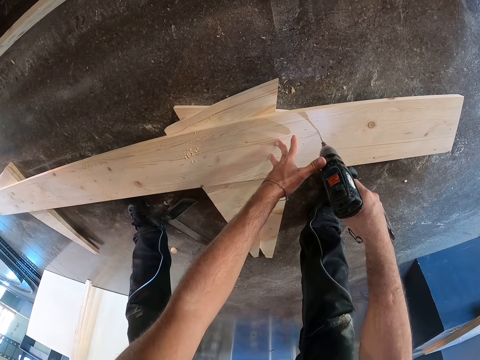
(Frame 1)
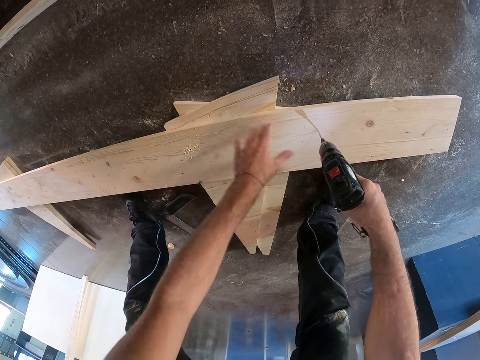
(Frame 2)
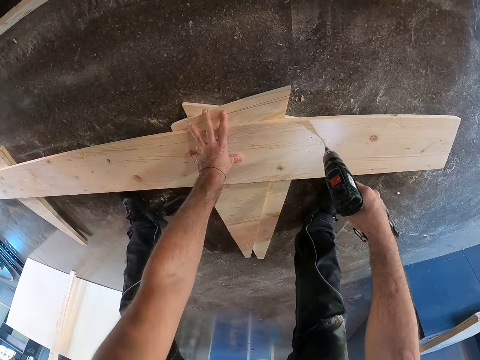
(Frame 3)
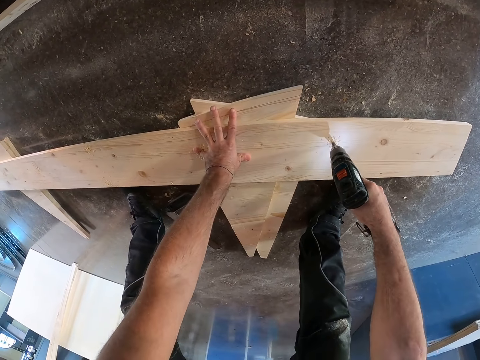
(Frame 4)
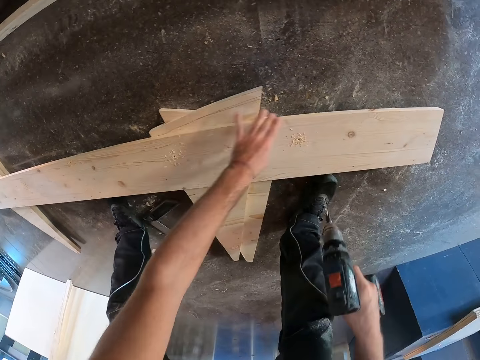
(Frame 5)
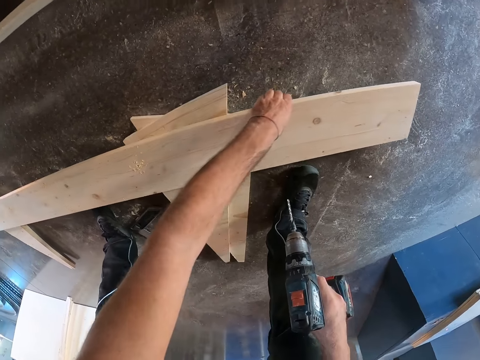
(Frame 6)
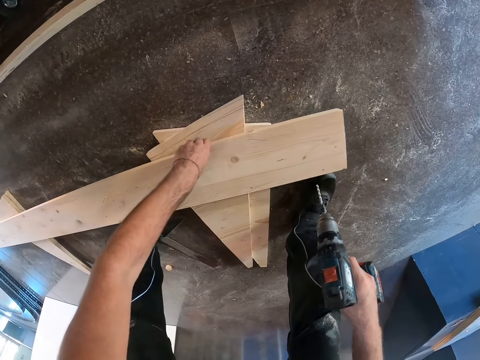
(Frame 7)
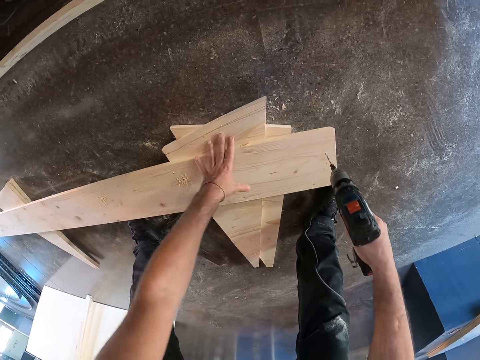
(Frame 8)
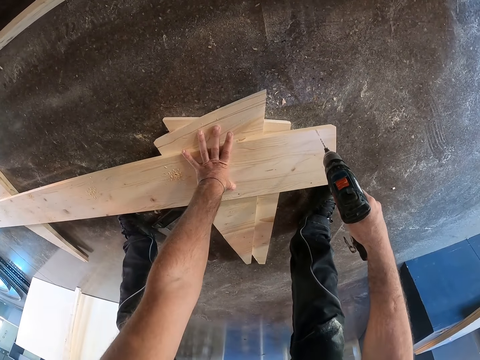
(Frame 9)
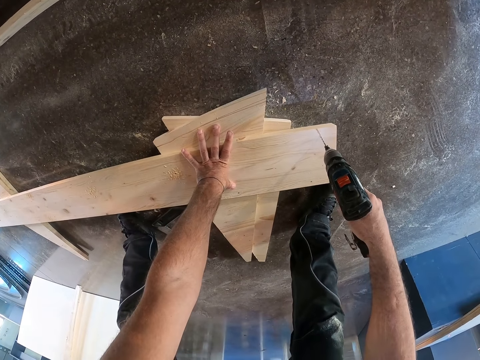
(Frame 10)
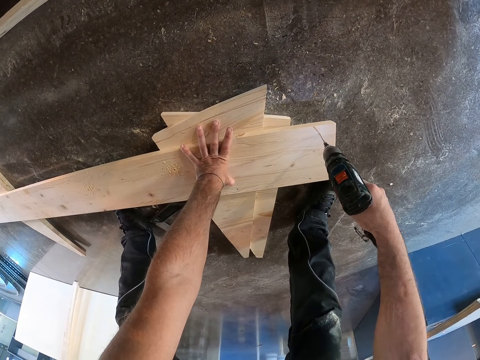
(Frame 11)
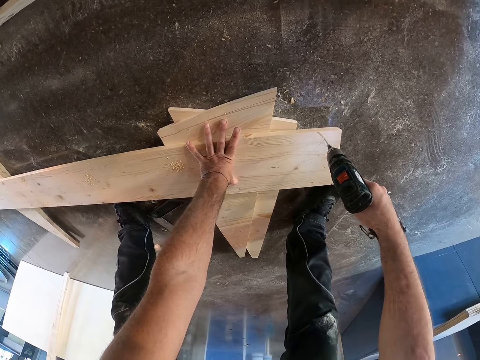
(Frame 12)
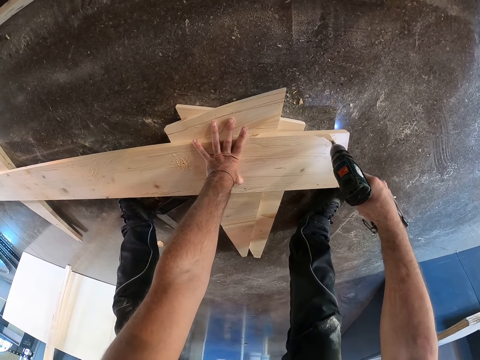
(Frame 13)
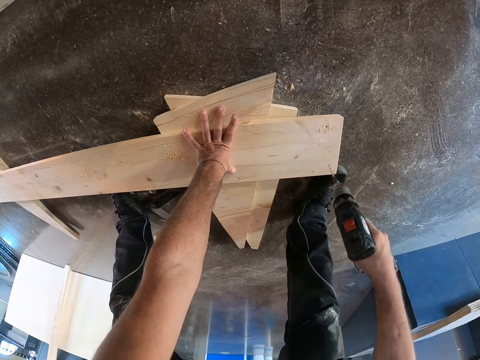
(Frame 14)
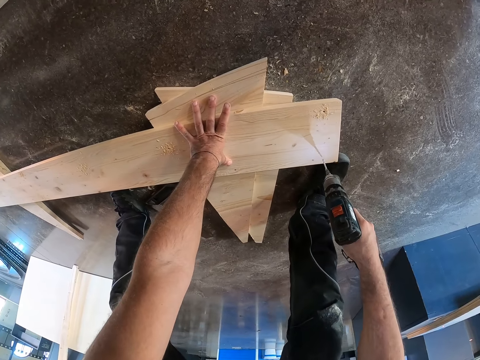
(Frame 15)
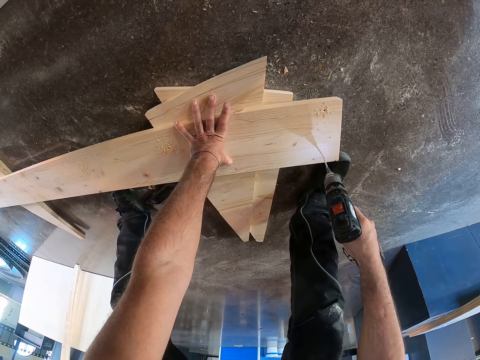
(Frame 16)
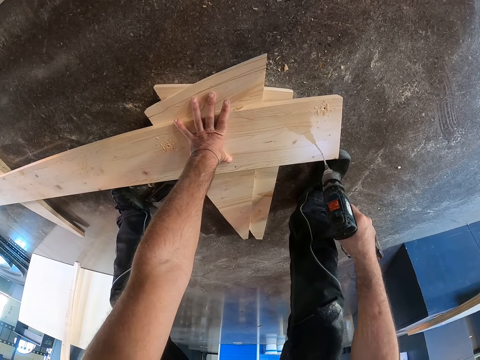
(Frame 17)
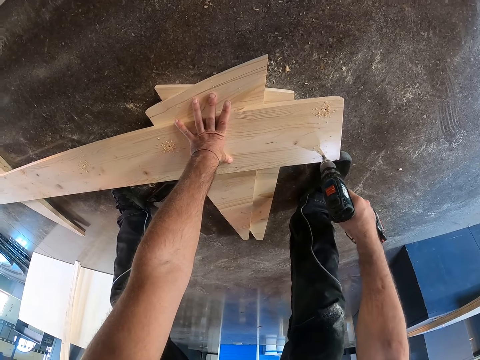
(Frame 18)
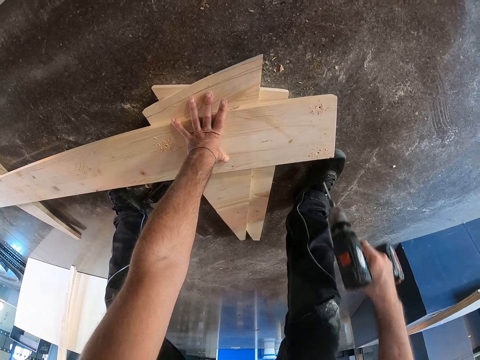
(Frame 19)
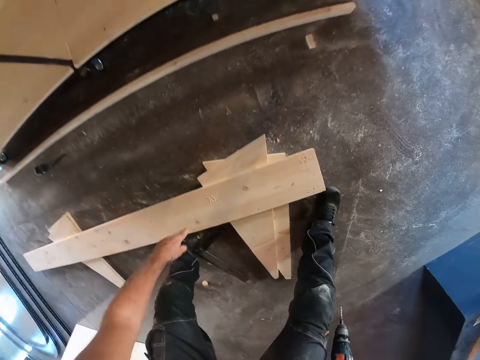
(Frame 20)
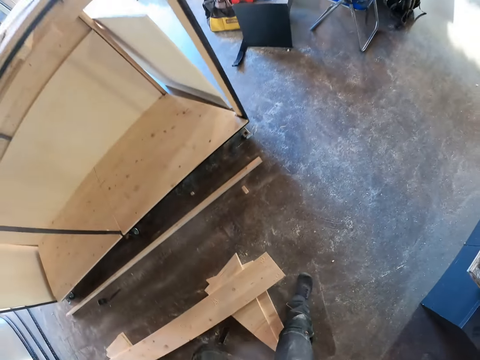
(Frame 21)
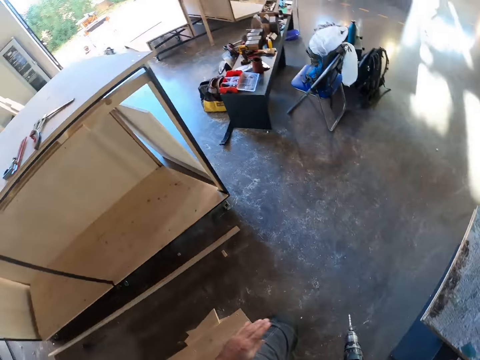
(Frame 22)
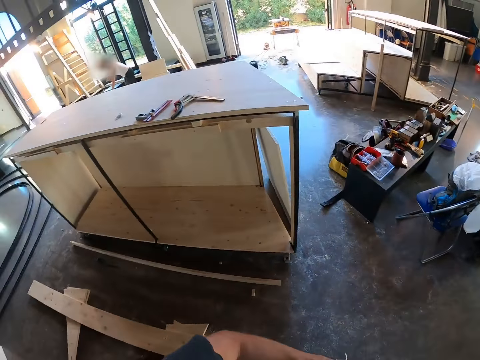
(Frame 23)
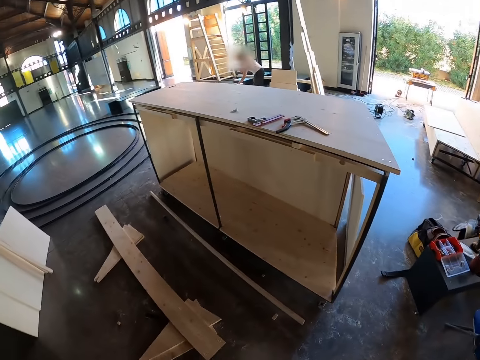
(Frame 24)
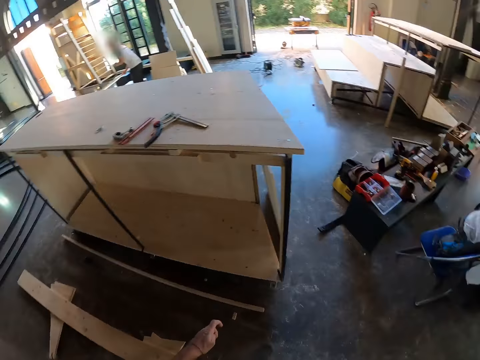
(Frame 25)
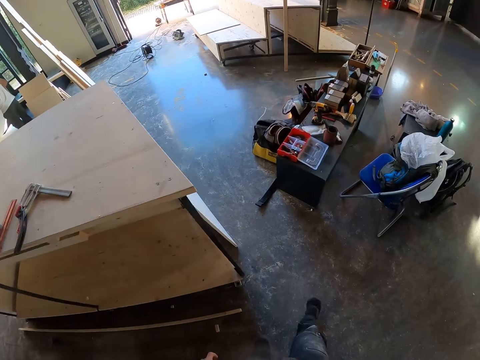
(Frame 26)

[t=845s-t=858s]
The camera wearer adjusts the wooden plank on the wood stands with his left hand. He places his left hand on the wooden plank on the ground. He drills holes in the wooden plank on the ground with the electric screwdriver or drill in both hands. He drills a hole on another point of the wood. He carries the drill to the tools stand on the floor.

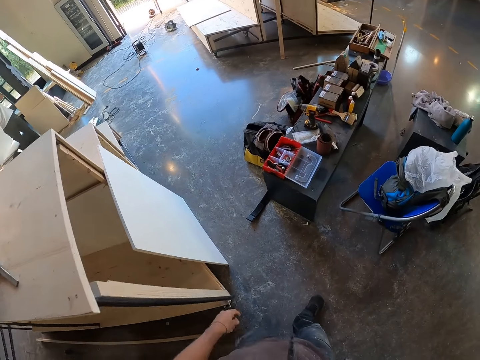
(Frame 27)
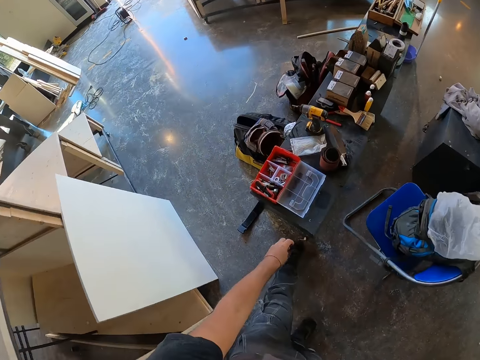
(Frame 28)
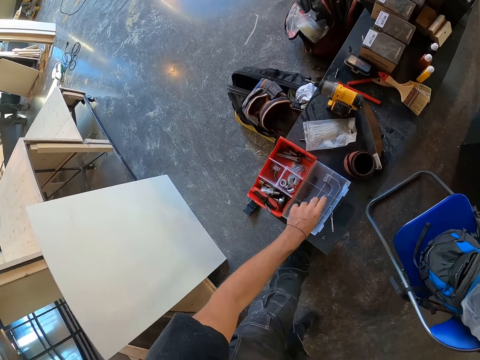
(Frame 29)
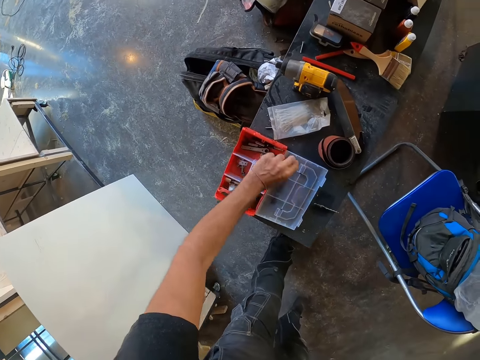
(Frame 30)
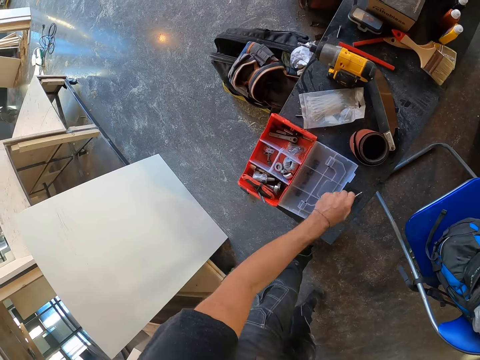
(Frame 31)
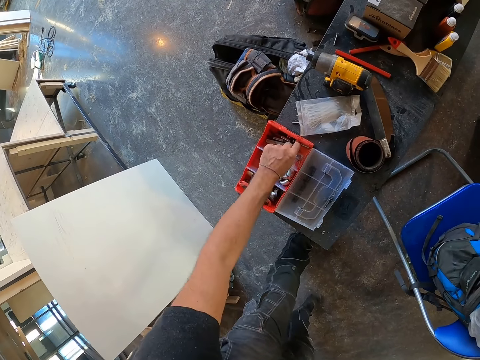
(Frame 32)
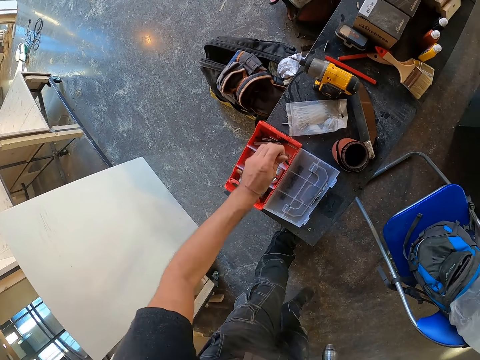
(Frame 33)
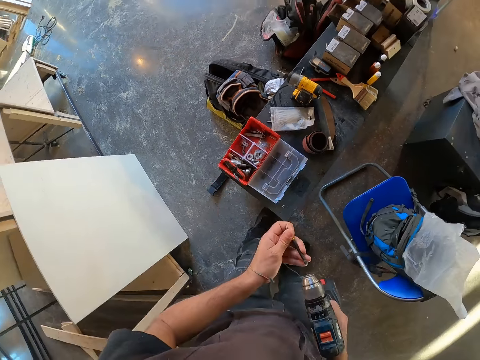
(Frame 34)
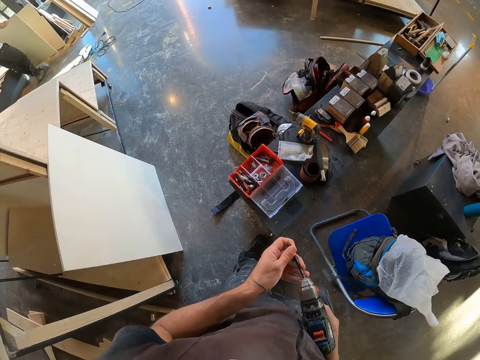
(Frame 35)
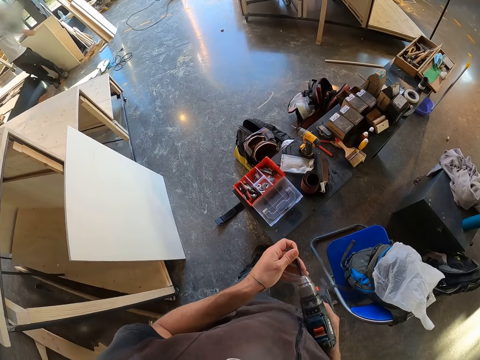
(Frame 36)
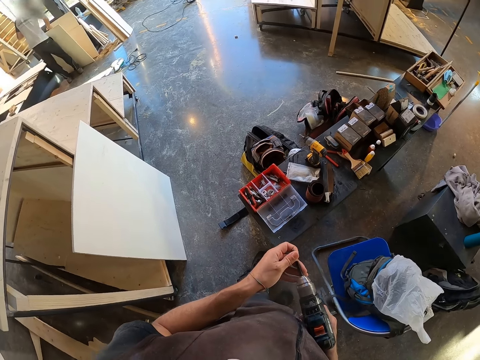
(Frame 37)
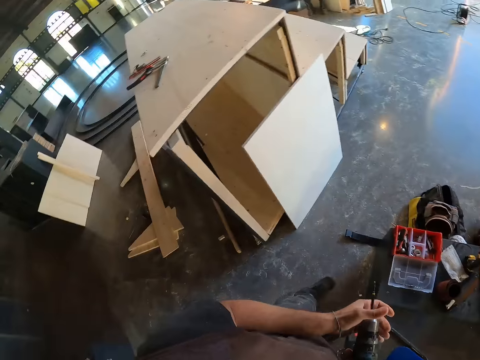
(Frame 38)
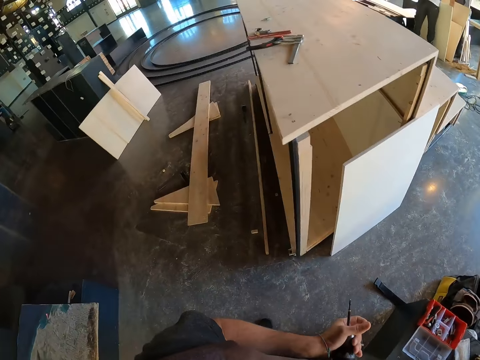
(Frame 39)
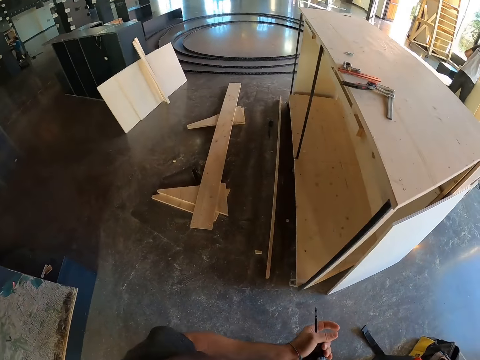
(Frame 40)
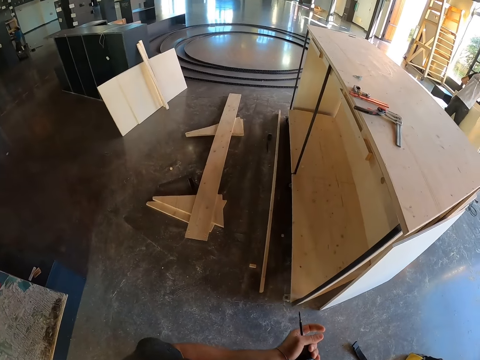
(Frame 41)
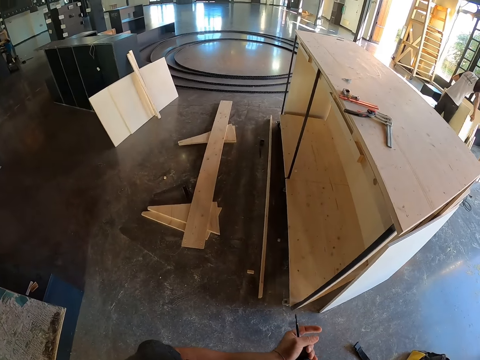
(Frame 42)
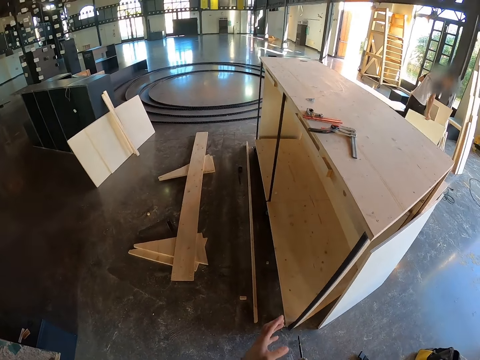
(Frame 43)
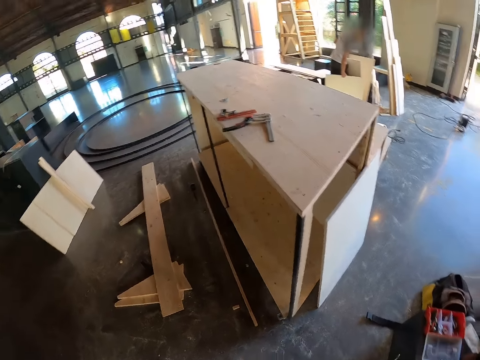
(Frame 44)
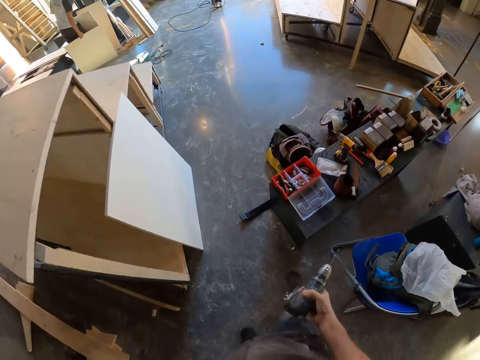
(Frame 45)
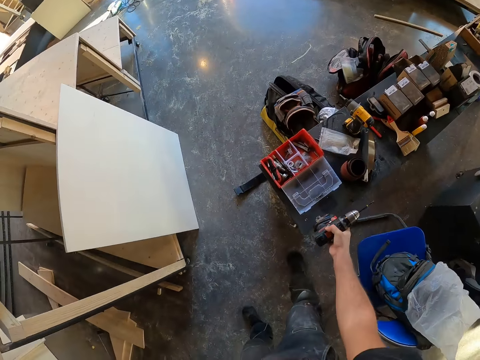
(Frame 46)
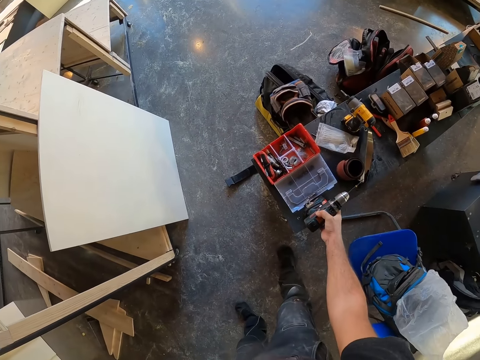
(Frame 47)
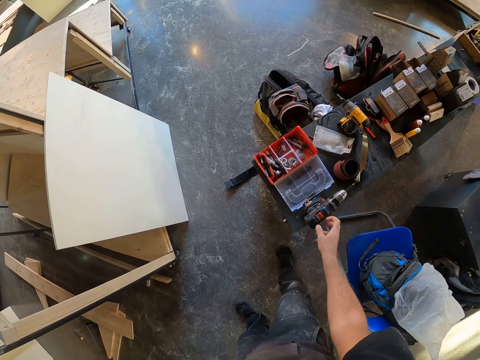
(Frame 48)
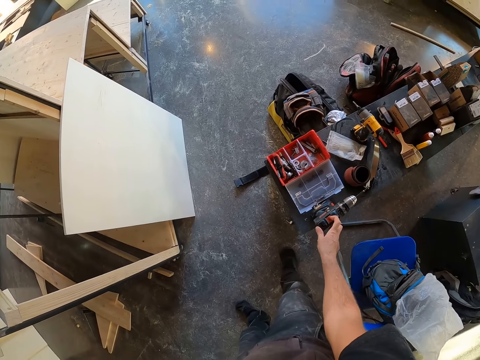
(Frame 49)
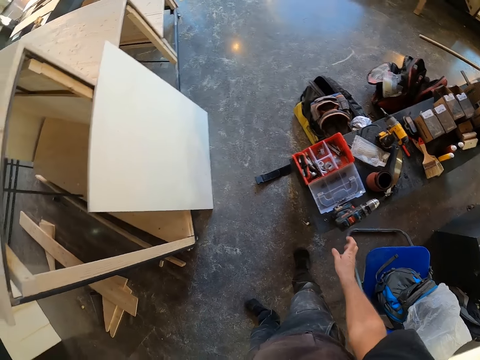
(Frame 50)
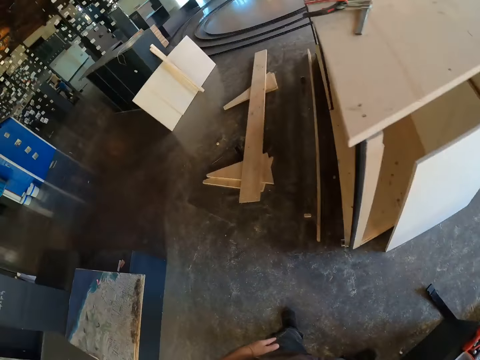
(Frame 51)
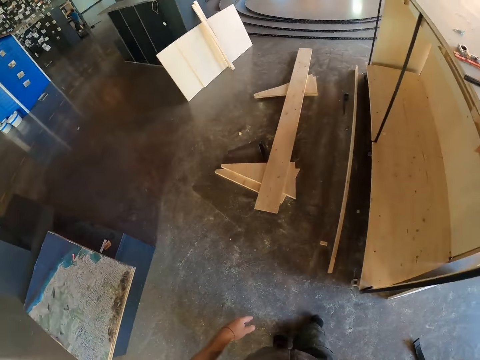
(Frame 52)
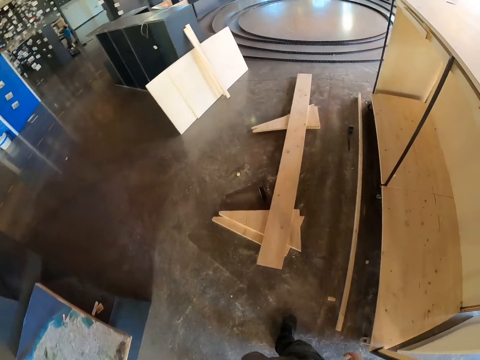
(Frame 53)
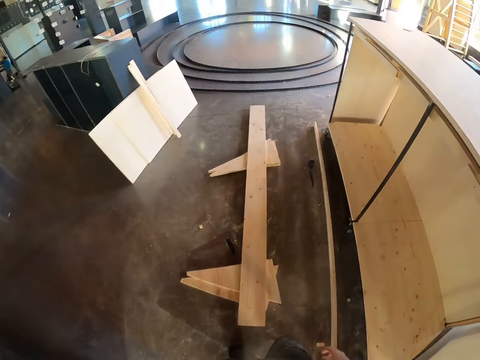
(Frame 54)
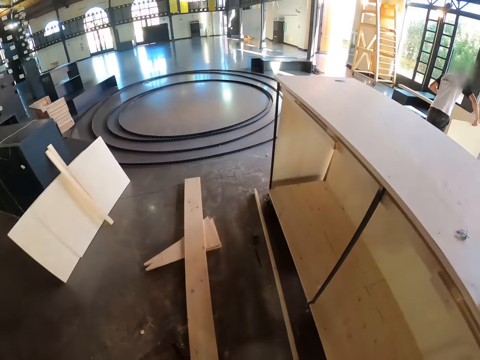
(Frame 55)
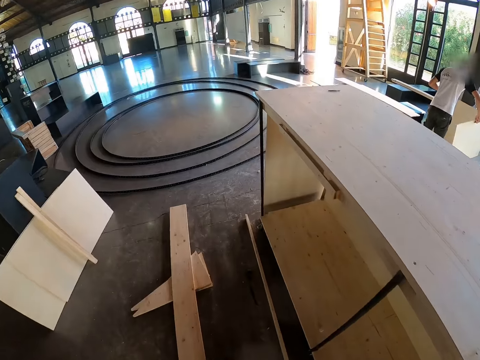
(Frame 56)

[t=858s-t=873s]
The camera wearer drops the screw pin or drill bit in his left hand into a box of screws on a bench in the workshop. He picks the screw pin from the bench into the box of screws on the bench of the workshop with his left hand. He drops the drill bit in the toolbox on the stand. He picks a screw from the box of screws on the bench in the workshop with his left hand. He inserts the screw pin in his left hand into the electric screwdriver in his right hand. He turns to the wood stand on the floor. He turns back to the tools stand on the floor. He places the electric screwdriver in his right hand on the bench in the workshop. He turns off the electric screwdriver on the bench in the workshop with his right hand. He walks to the wood stand under construction on the floor.
